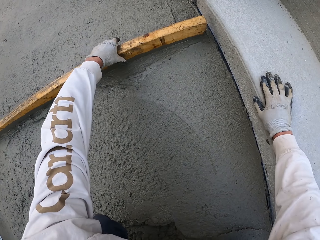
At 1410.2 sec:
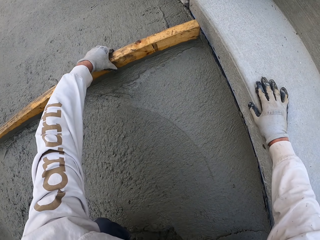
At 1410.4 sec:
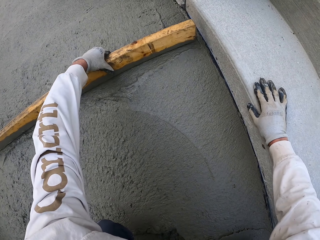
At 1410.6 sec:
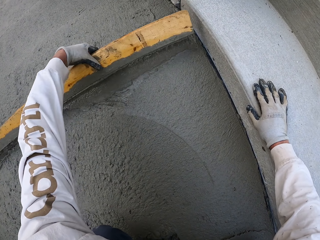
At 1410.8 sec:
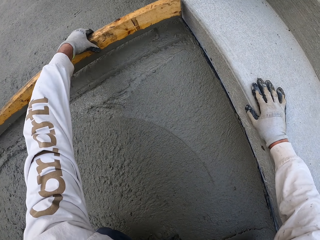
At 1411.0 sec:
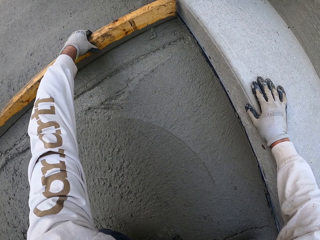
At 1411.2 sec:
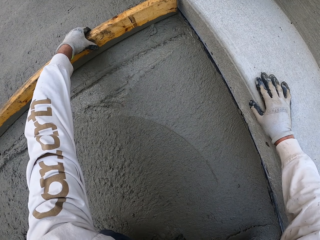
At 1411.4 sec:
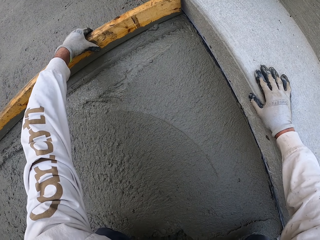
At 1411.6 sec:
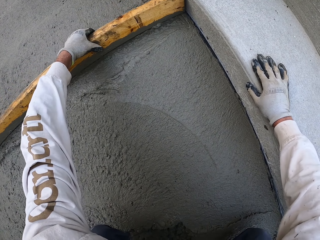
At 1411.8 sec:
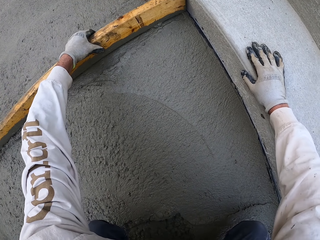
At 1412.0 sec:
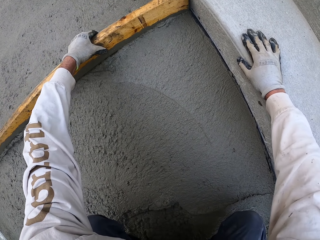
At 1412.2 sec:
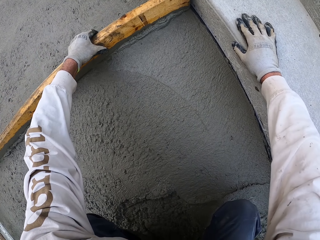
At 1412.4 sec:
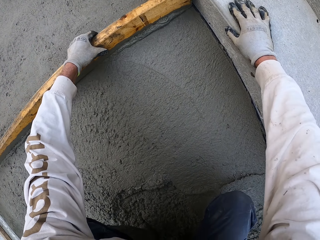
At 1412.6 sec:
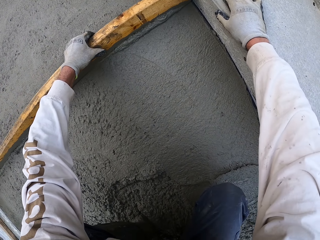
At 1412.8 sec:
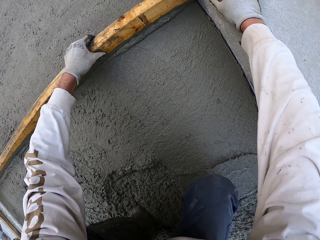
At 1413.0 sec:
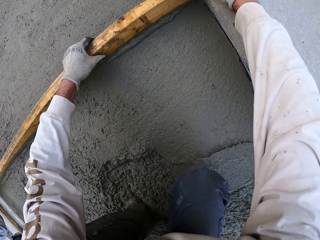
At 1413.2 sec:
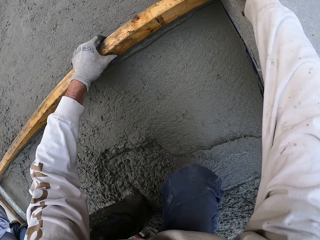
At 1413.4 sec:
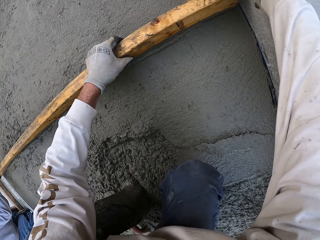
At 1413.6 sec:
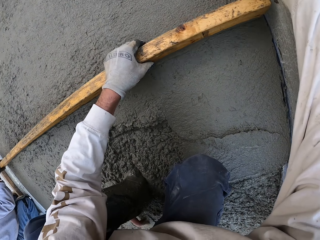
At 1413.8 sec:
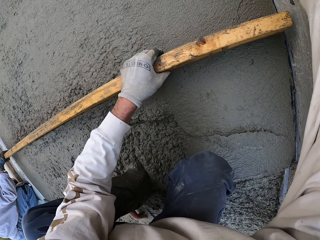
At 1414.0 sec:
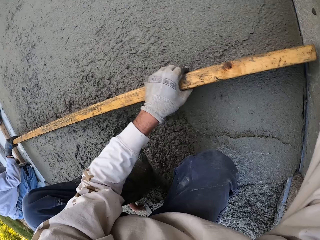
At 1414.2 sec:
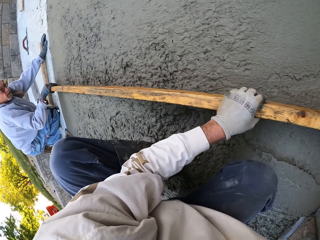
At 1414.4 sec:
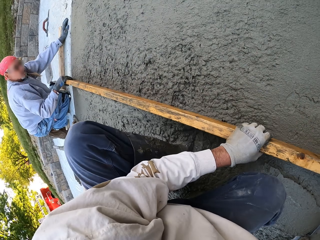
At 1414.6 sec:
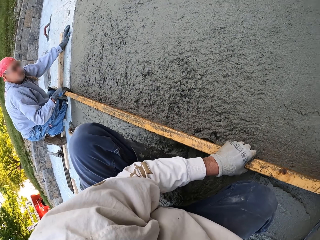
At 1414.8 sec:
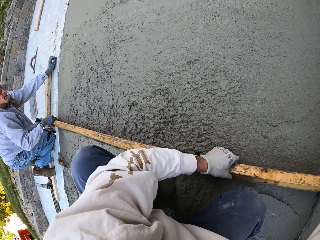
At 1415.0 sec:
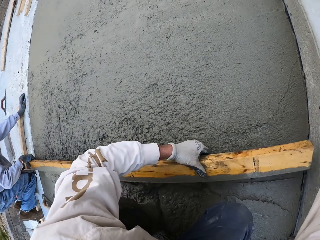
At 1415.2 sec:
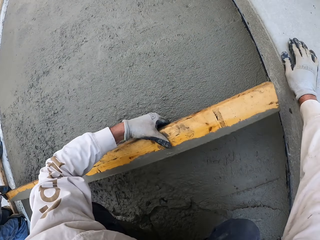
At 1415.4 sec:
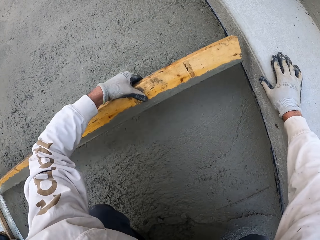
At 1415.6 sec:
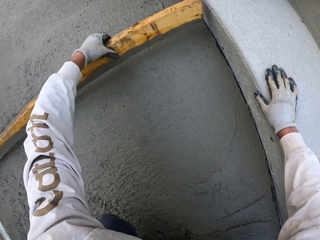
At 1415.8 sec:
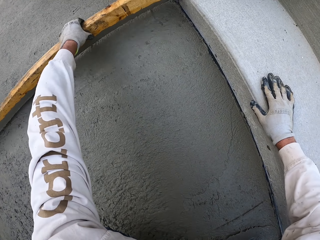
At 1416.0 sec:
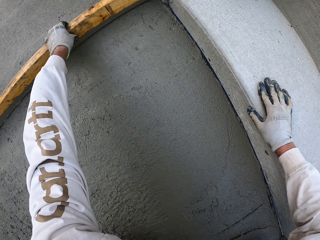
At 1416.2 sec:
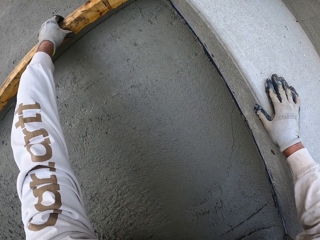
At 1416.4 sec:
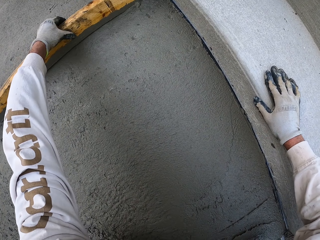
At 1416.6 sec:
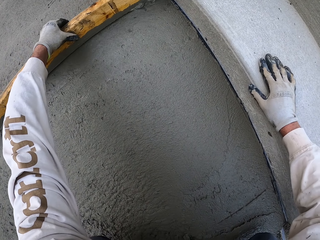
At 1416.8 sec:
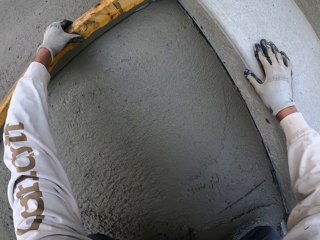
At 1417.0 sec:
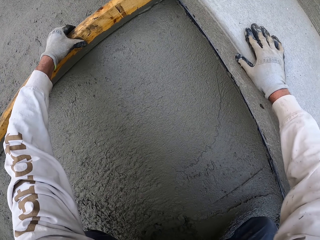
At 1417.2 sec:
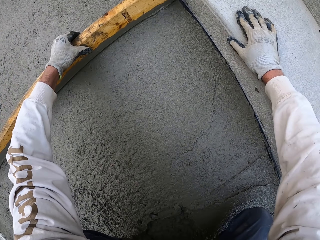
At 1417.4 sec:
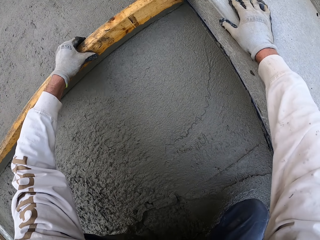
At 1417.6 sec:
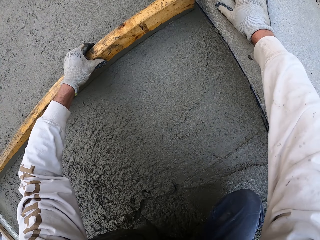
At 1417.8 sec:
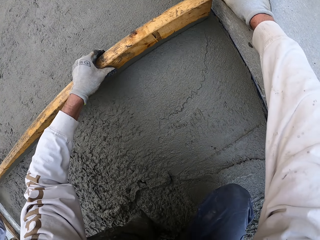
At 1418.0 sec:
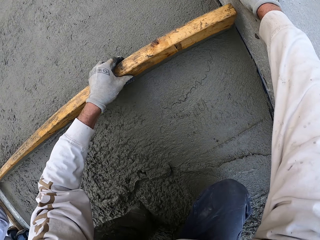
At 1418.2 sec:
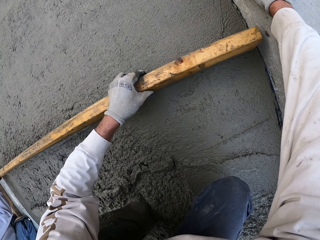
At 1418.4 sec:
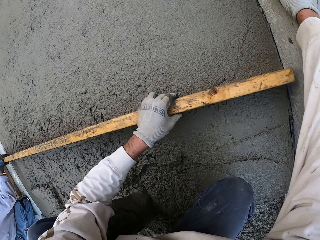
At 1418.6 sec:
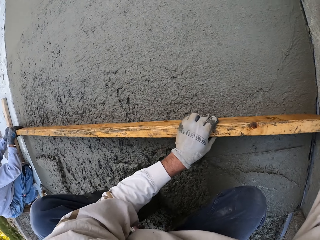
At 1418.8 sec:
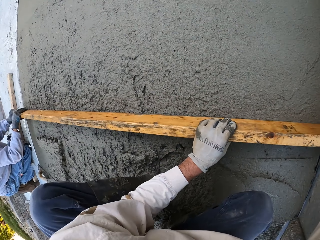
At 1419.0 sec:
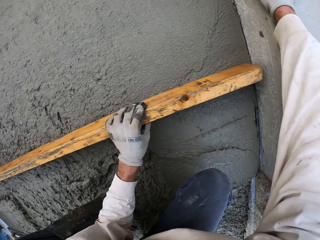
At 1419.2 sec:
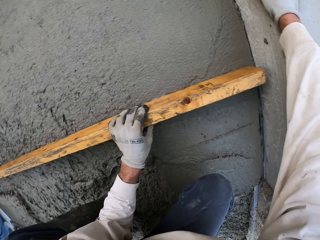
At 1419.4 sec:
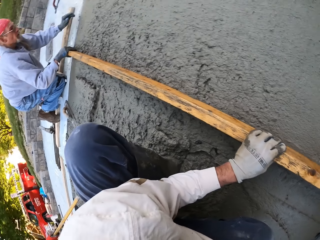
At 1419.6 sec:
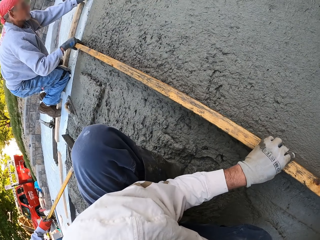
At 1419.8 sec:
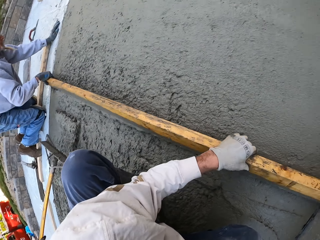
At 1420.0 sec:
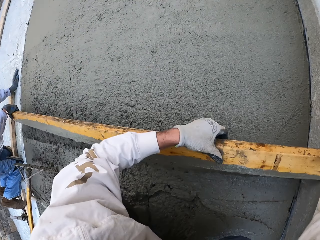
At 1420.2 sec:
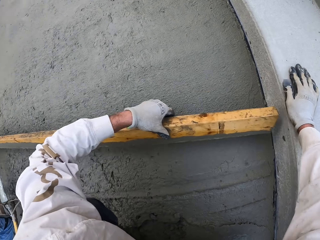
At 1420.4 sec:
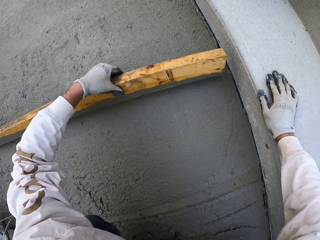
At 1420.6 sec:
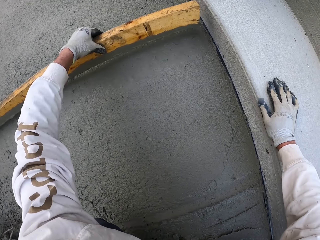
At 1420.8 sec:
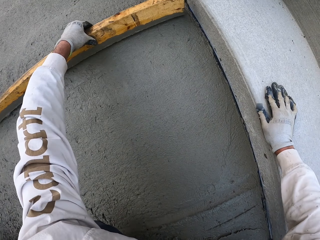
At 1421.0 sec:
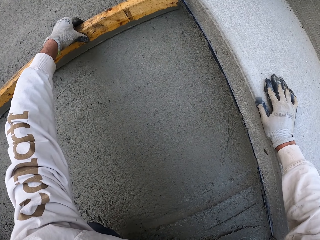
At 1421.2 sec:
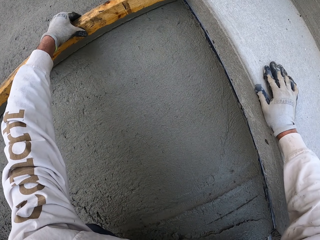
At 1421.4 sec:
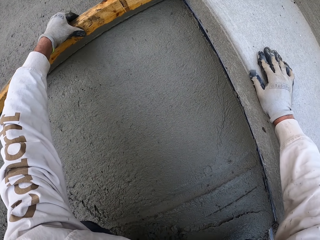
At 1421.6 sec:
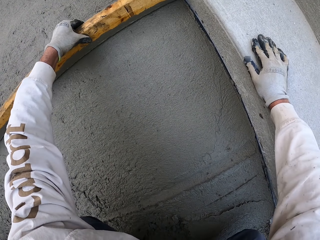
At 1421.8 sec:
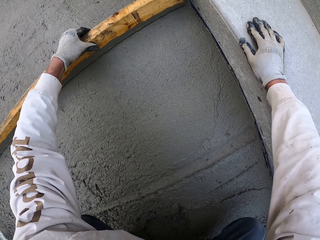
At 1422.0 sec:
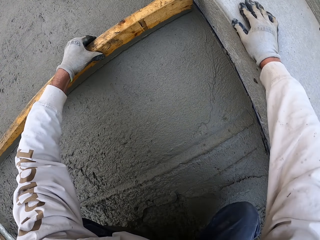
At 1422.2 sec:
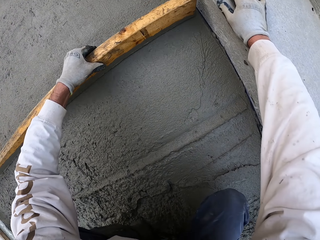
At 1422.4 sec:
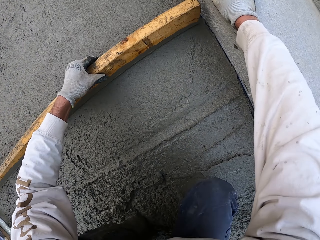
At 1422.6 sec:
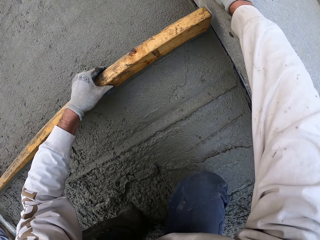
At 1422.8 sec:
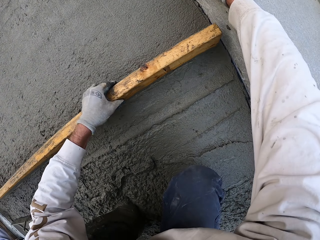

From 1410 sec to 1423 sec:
The camera wearer holds the wood. They touch the wall. They align the concrete using the wood. They flatten the floor. They flatten the floor again. A man flattens the floor. The camera wearer looks around. They rotate the camera.

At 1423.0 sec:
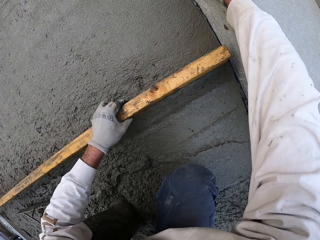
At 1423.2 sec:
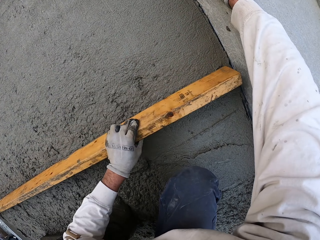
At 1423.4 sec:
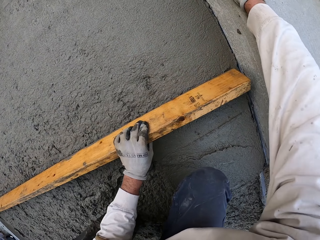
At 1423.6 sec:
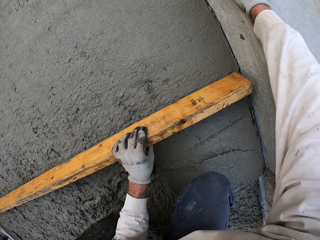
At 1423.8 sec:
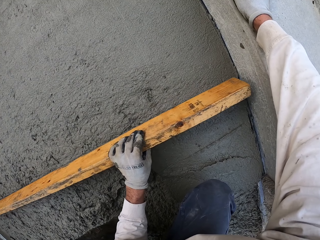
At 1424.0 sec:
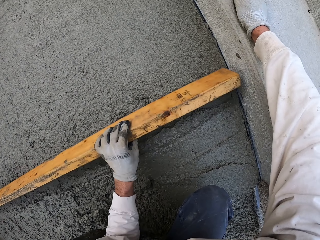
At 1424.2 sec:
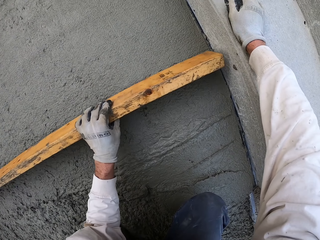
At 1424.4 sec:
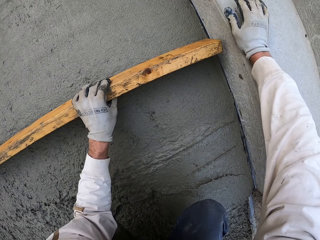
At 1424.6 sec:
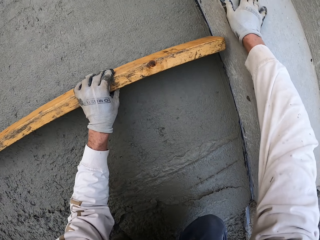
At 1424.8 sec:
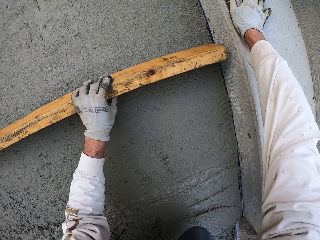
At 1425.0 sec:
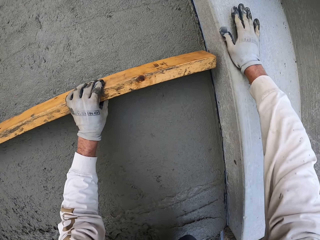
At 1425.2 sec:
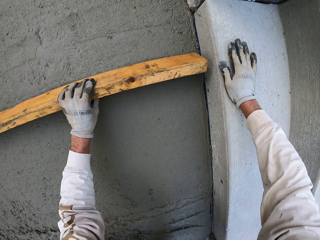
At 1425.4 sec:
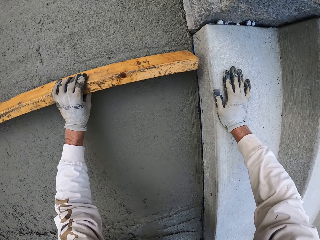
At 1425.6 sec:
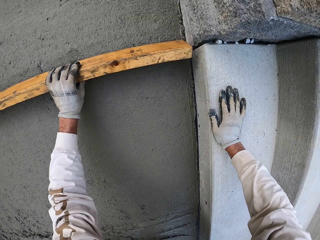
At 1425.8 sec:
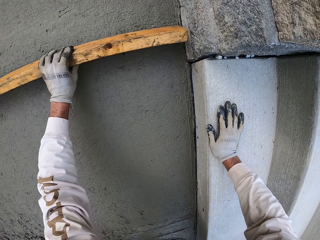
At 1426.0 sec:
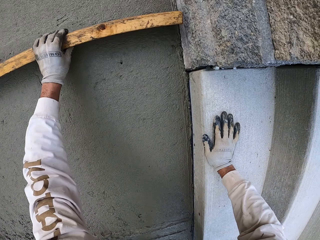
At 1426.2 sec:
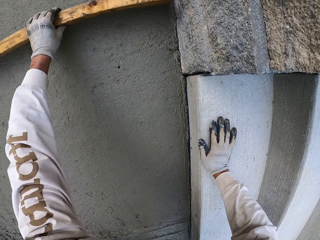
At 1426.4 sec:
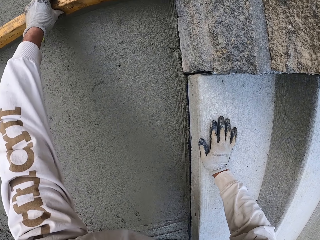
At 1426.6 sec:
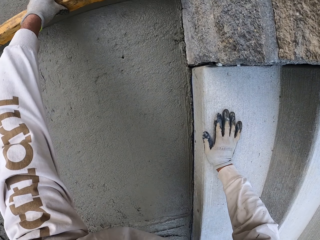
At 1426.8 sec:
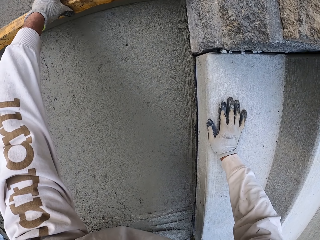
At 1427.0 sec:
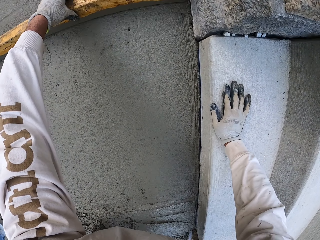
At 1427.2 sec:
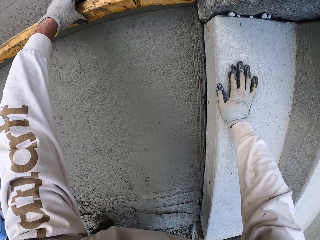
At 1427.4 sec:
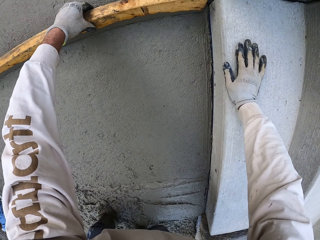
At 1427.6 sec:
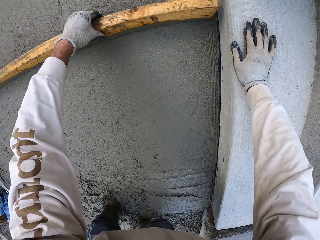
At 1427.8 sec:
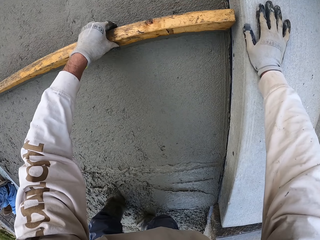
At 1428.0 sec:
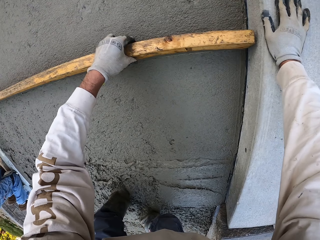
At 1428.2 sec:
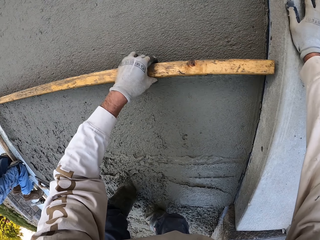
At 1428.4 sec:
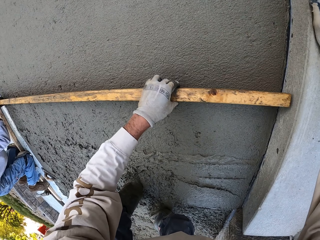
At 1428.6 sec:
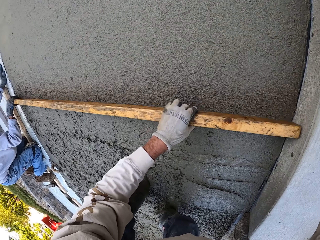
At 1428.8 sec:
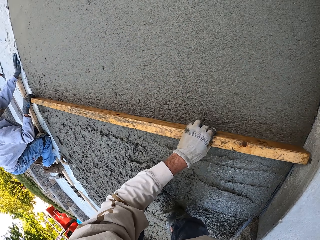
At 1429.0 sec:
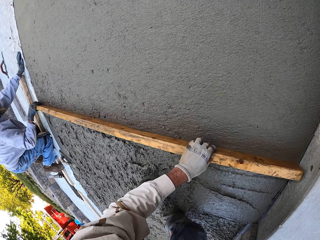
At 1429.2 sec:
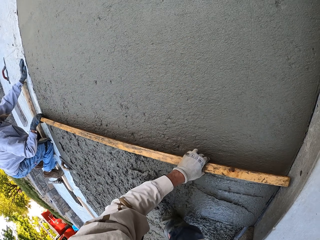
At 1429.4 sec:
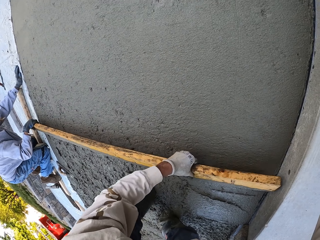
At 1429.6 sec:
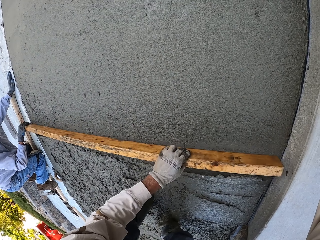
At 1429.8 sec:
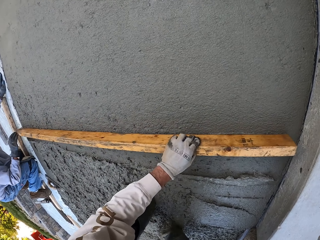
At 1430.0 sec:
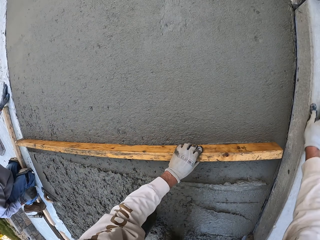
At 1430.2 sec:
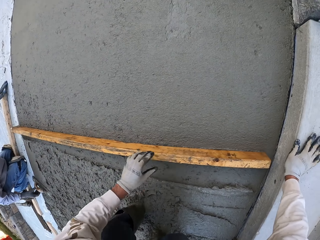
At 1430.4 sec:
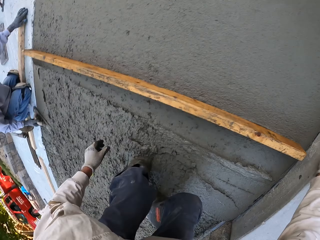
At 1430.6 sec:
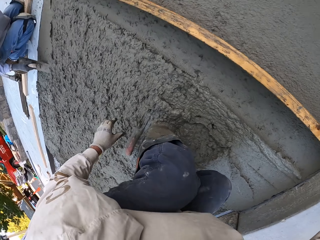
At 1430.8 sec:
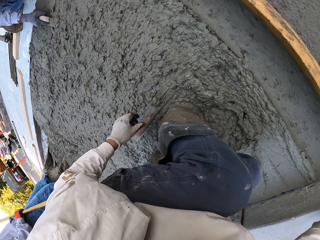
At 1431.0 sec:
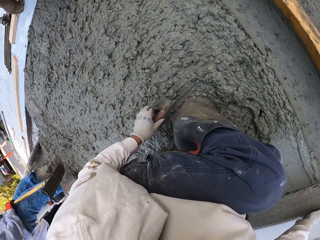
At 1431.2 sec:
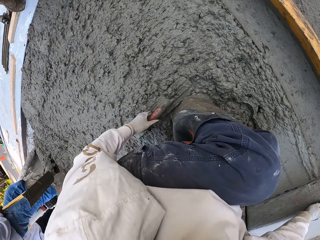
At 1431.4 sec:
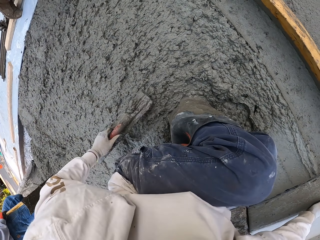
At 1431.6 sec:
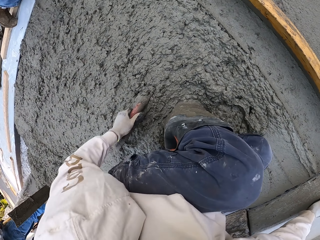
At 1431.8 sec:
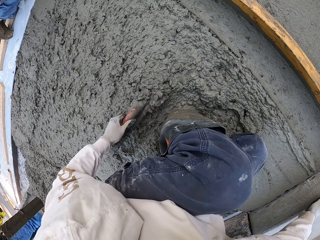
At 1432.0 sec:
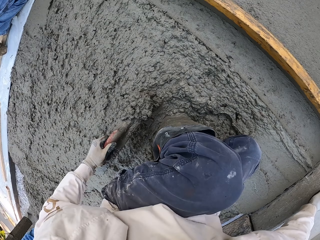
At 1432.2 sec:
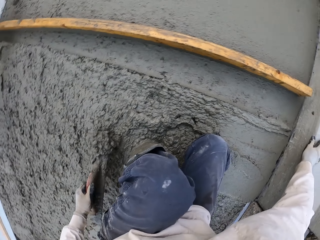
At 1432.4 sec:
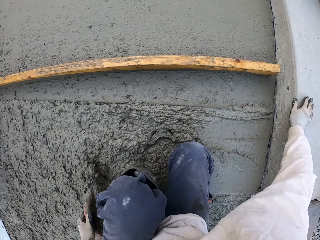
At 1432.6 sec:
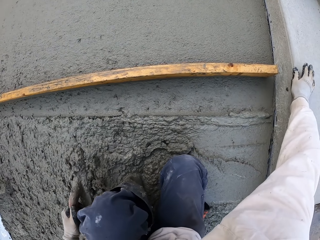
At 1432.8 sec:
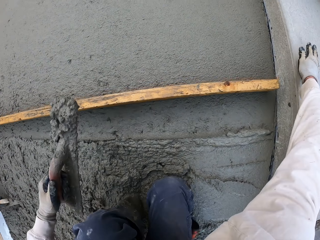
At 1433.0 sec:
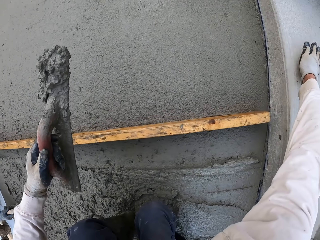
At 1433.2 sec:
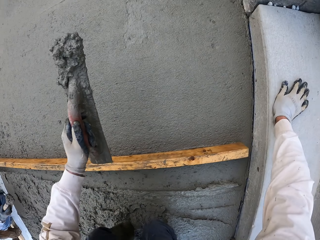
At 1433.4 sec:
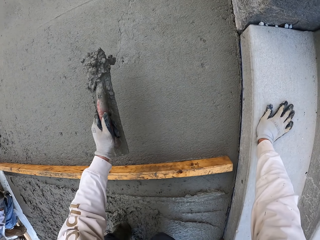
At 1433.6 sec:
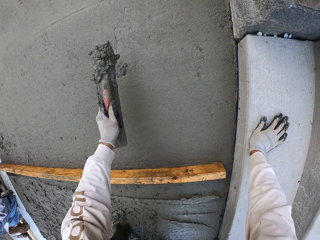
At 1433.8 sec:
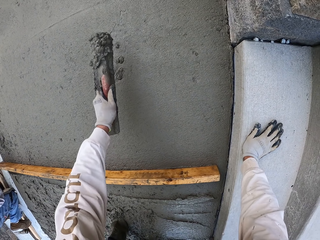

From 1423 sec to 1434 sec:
The camera wearer puts the wood down. They look around. A man holds the midget trowel. The camera wearer picks up the midget trowel. They scoop the concrete.
